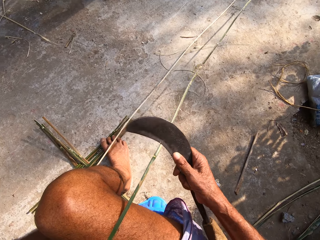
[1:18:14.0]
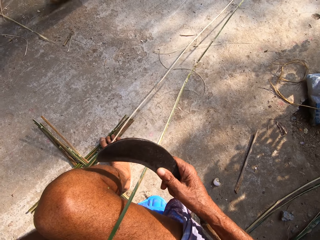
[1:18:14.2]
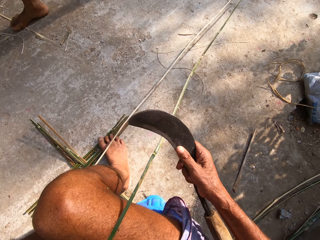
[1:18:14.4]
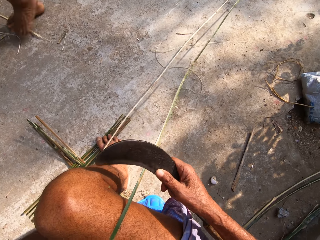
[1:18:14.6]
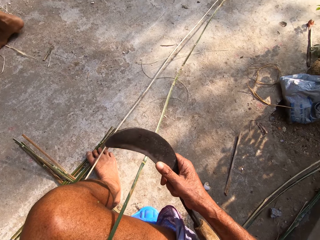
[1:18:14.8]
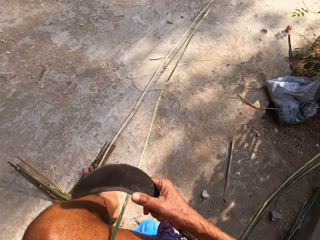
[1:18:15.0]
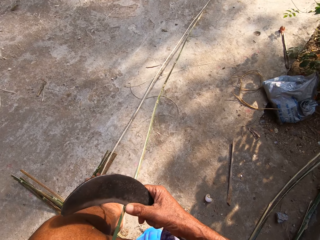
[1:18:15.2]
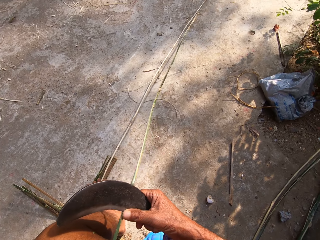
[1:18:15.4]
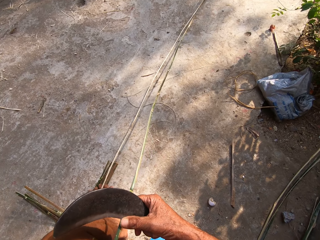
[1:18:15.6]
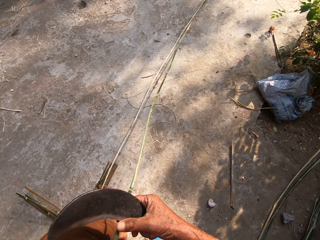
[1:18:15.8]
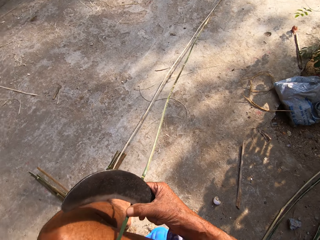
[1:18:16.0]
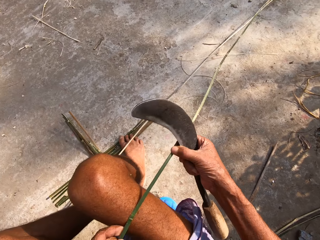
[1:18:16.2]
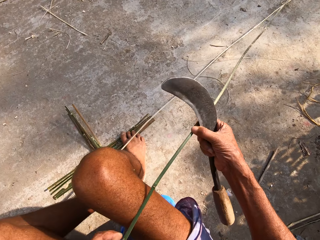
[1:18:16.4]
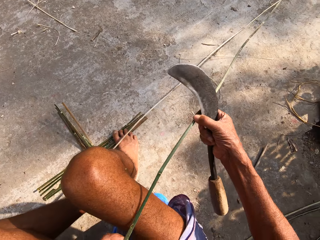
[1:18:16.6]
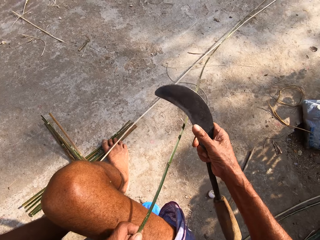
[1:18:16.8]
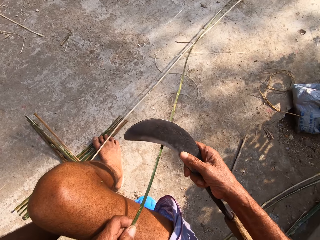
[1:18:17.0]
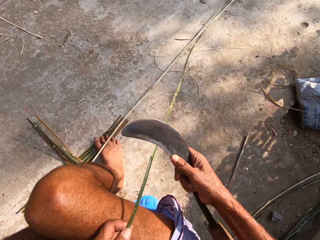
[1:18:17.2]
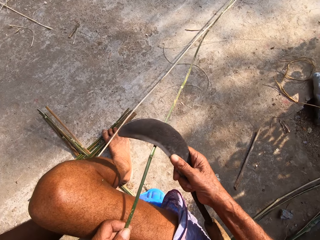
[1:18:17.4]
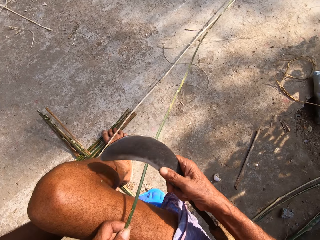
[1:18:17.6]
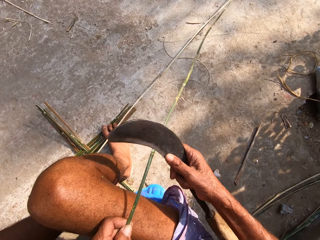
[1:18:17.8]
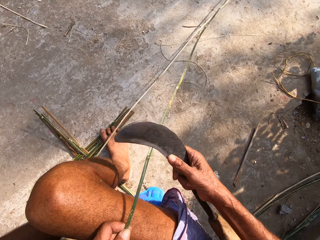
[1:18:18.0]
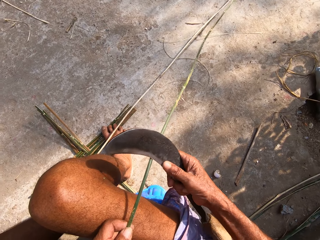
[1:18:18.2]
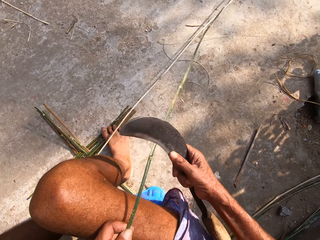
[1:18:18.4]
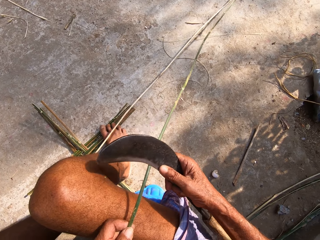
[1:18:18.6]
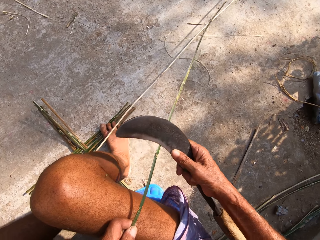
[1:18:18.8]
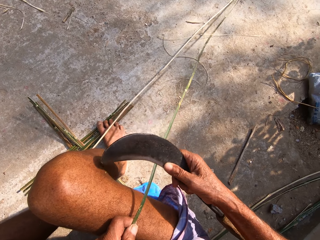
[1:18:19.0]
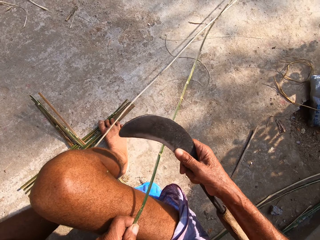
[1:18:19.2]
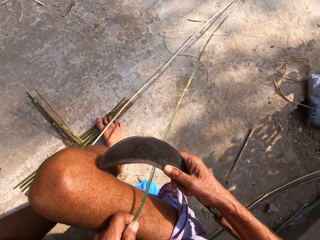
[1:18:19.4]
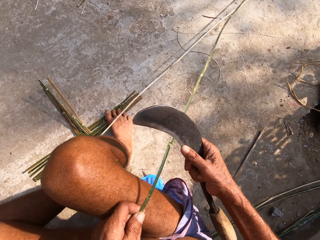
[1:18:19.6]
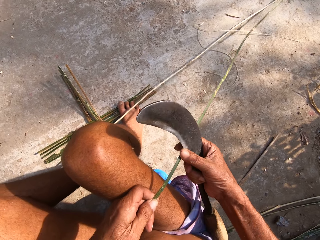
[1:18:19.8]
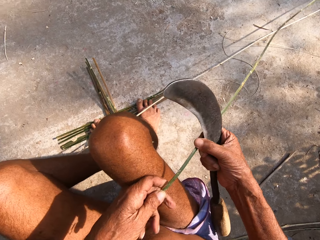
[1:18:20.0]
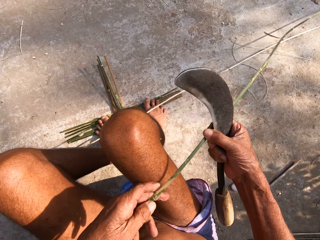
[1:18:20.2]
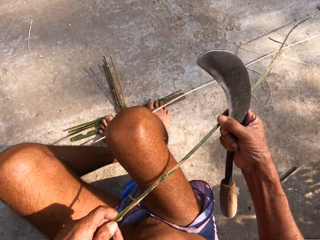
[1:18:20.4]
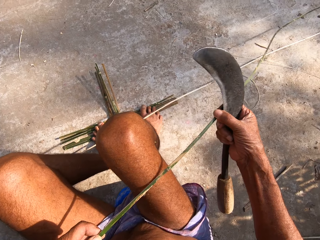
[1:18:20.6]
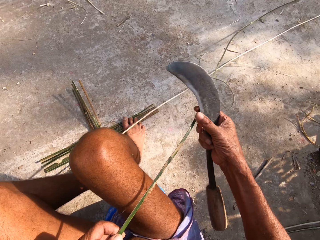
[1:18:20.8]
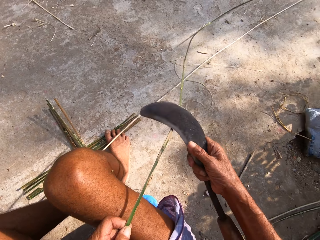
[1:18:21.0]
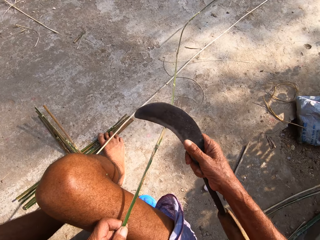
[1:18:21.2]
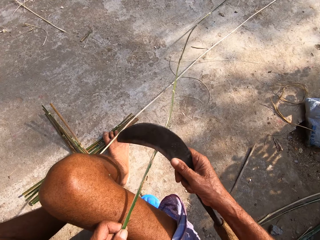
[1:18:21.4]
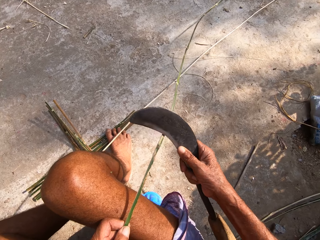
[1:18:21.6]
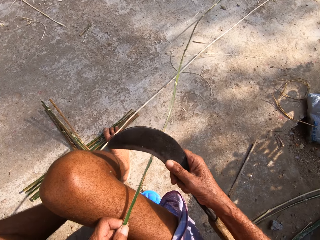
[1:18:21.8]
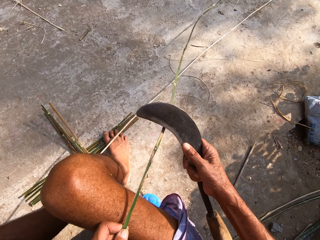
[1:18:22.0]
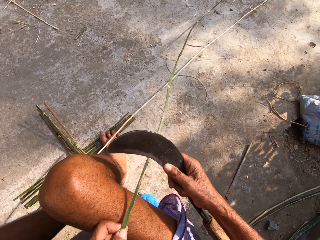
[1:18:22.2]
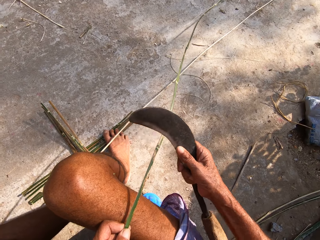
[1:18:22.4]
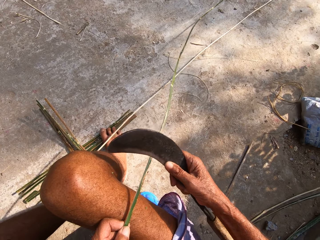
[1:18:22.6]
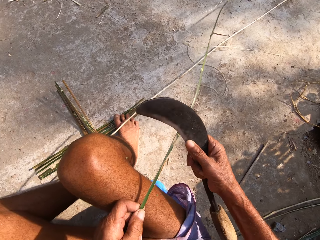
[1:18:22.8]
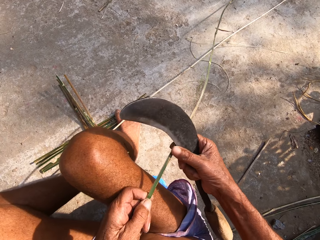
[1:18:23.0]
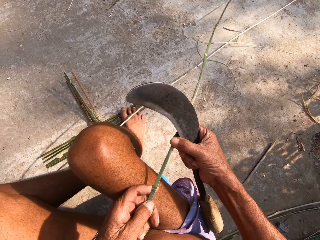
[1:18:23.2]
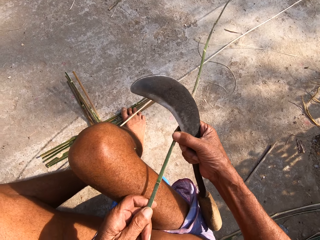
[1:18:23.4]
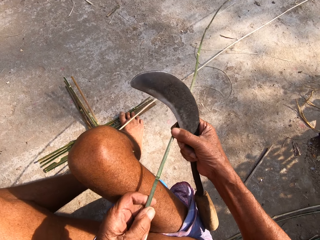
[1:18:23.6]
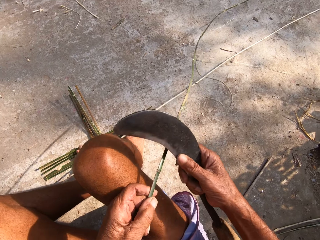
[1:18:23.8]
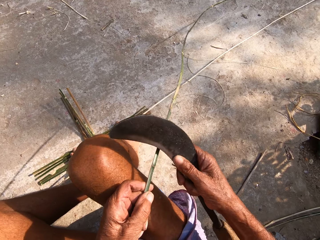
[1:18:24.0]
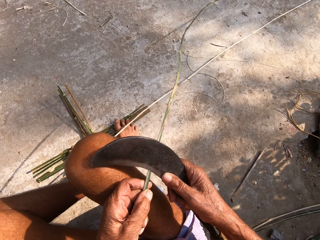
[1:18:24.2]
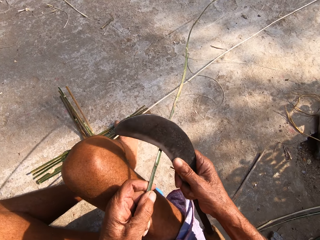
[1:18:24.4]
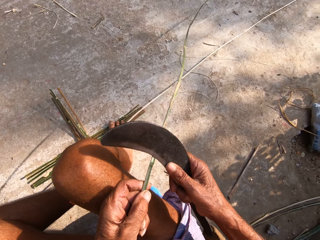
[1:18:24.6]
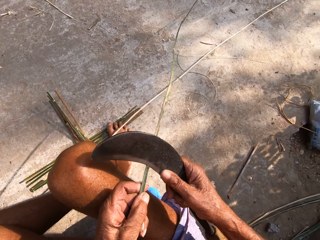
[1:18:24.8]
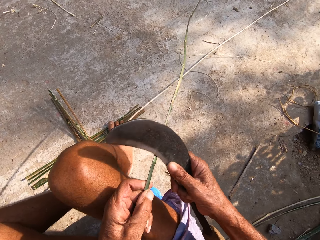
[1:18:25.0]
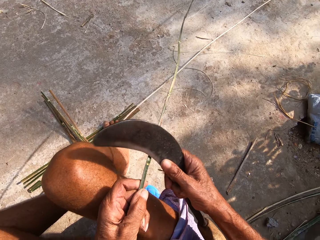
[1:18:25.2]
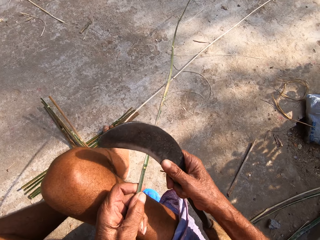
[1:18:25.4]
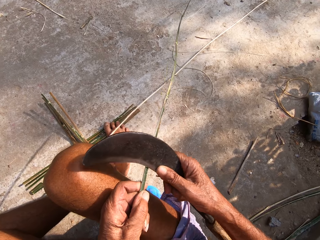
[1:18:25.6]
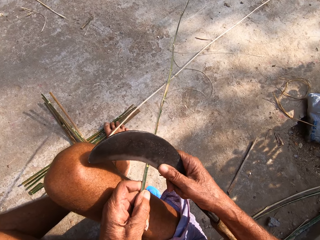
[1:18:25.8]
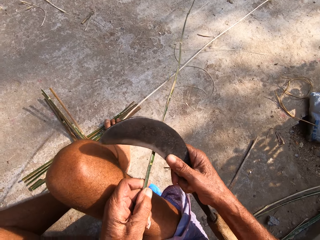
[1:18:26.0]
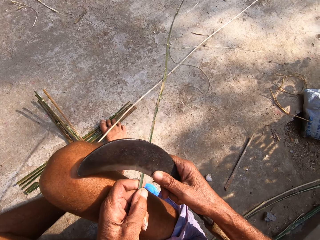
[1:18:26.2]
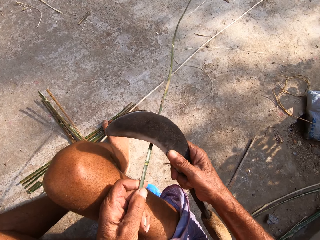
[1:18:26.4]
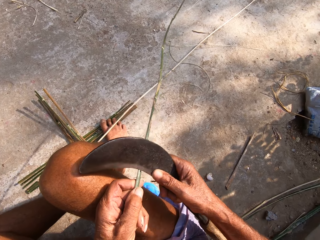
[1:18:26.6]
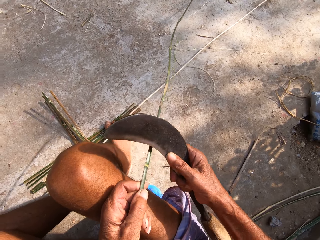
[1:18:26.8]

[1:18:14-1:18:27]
The camera wearer peels the bamboo sticks or canes using a machete or sickle. He adjusts the cane on his lap with both hands. He holds the bamboo stick with his right hand holding the machete, and slides his hand along the bamboo stick. He scrapes the cane on his lap with the sickle in his right hand. He adjusts the cane on his lap with both hands. He moves his left hand along the bamboo stick. He scrapes the cane on his lap with the sickle in his right hand. He adjusts the cane on his lap with both hands. He moves his left hand along the bamboo stick. He scrapes the cane on his lap with the sickle in his right hand.

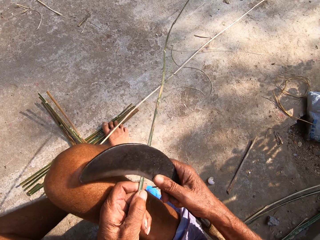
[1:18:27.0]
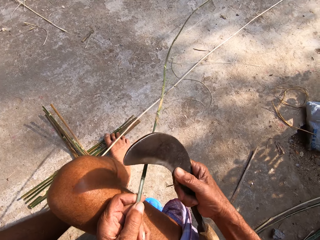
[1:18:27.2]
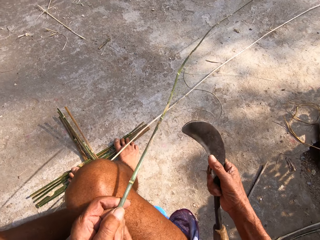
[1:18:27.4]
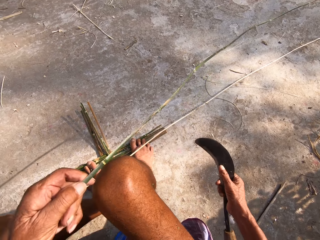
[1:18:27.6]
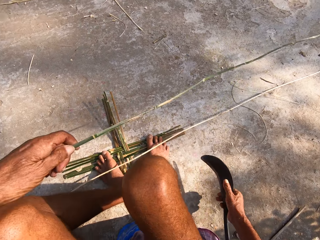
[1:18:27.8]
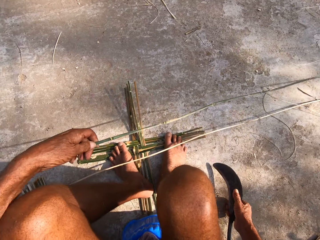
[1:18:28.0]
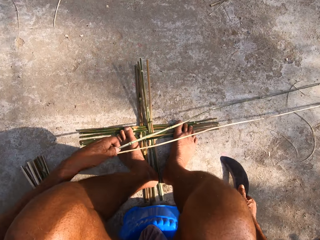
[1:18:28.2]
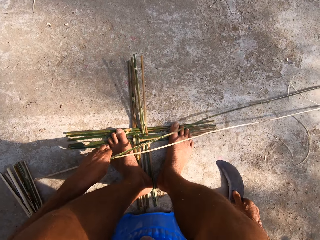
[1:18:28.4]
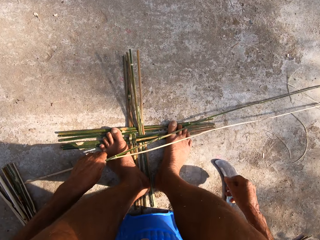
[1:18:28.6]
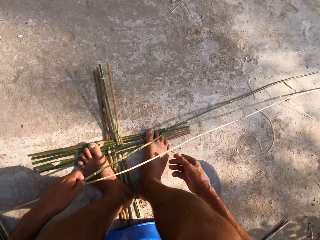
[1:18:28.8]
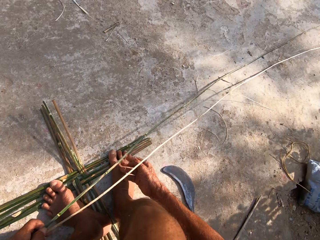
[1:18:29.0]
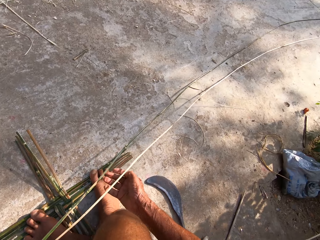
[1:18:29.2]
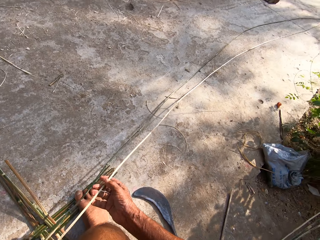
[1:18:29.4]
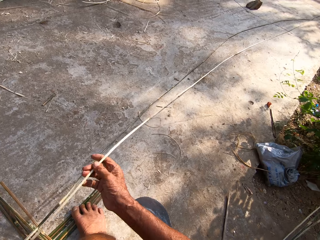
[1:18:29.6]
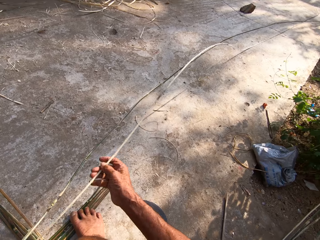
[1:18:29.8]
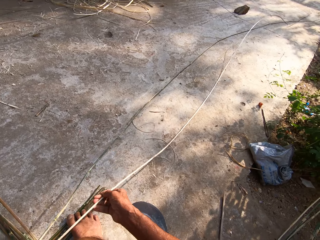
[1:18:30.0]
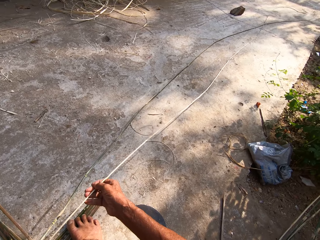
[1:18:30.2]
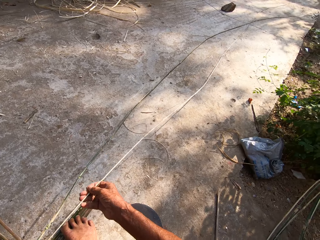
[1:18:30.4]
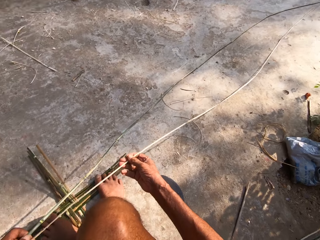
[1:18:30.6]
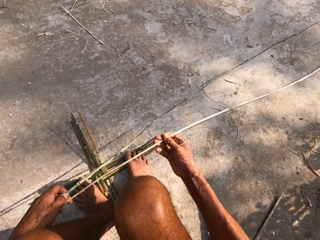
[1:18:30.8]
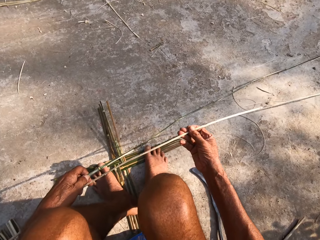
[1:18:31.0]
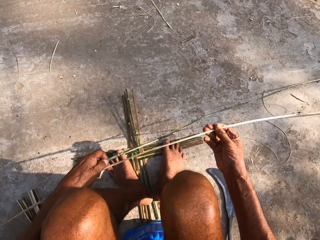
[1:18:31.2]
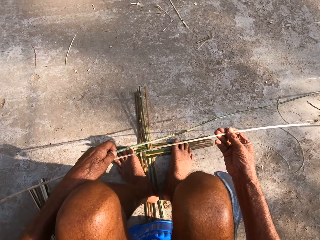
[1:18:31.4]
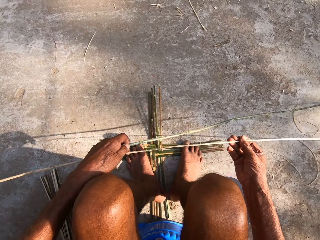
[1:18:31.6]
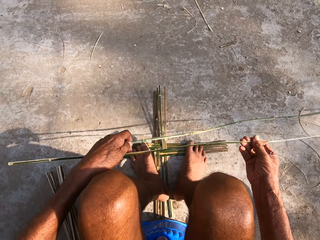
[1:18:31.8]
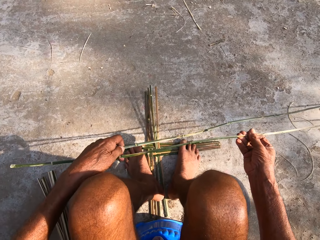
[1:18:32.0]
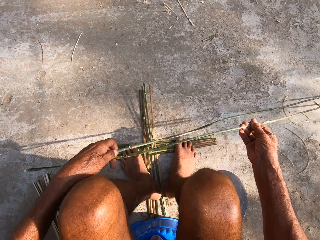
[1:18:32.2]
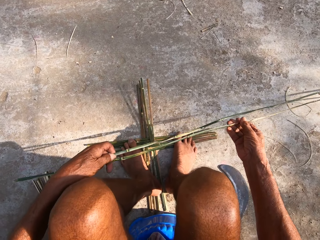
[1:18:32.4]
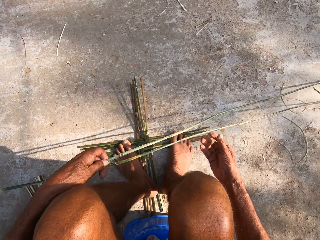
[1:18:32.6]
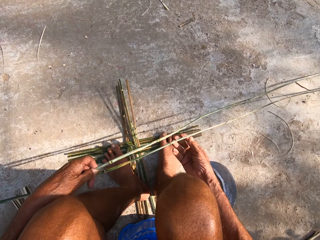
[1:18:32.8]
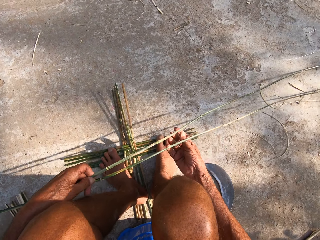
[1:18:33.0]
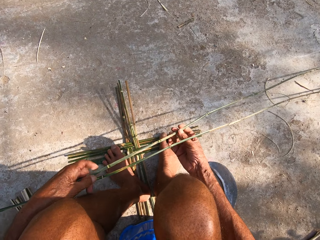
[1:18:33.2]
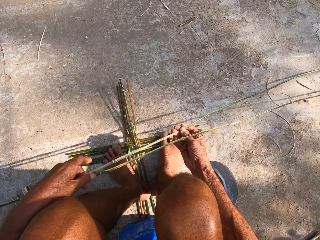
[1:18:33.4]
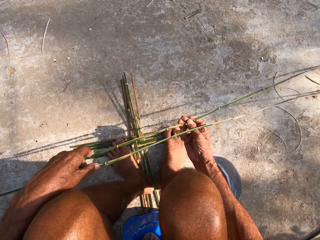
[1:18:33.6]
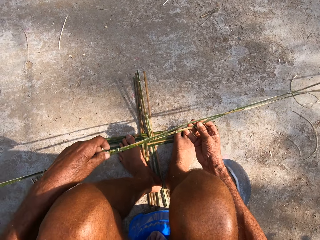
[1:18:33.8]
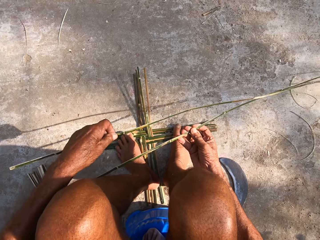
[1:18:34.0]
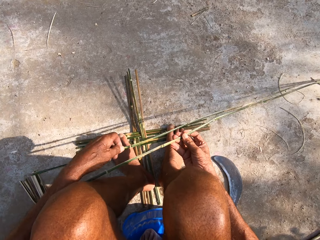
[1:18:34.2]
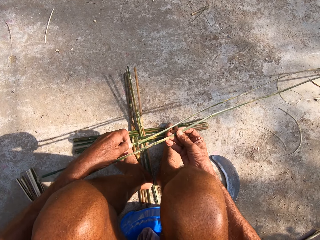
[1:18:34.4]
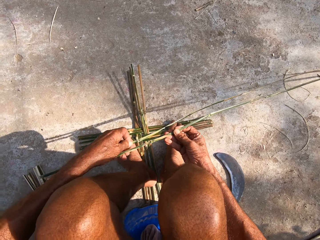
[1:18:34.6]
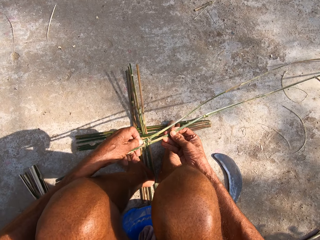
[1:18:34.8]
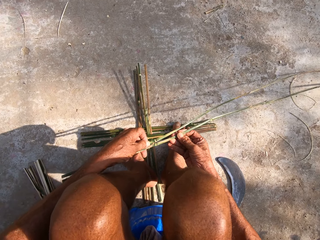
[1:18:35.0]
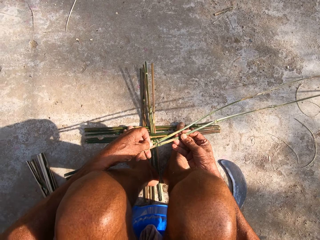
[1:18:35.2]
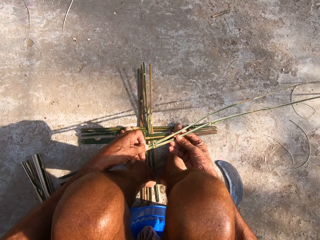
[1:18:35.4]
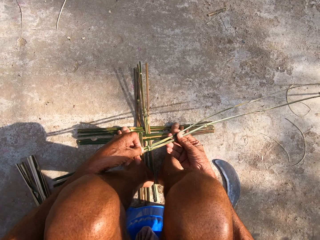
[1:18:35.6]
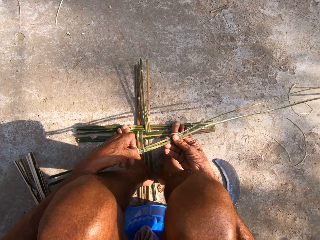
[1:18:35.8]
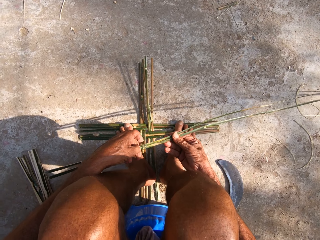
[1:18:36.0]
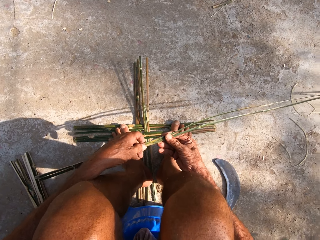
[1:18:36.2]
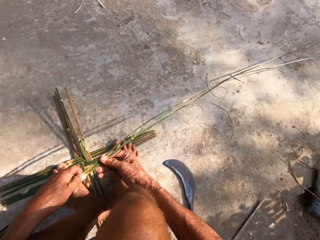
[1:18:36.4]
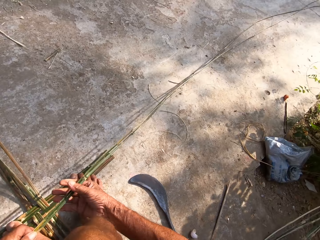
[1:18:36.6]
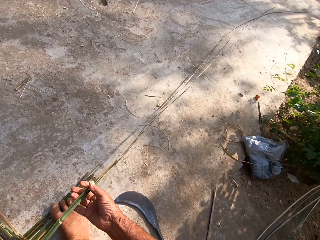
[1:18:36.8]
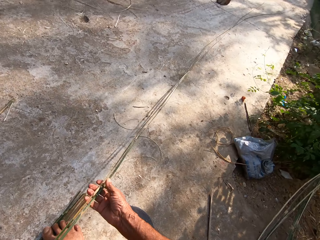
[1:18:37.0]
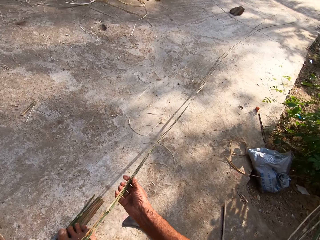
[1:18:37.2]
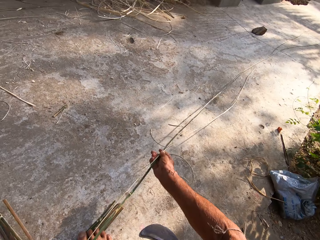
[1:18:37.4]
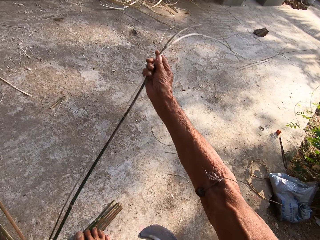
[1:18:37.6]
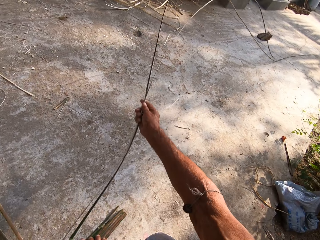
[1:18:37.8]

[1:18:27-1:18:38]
The camera wearer drops the cane on his legs with his left hand. He adjusts the canes on his leg with both hands. He drops the sickle on the floor with his right hand. He drops the bamboo stick on the floor. He holds the canes on his leg with his left hand. He adjusts the canes on the floor with his right hand. He picks another bamboo stick. He exchanges the bamboo sticks in his hands. He puts the bamboo sticks together.
